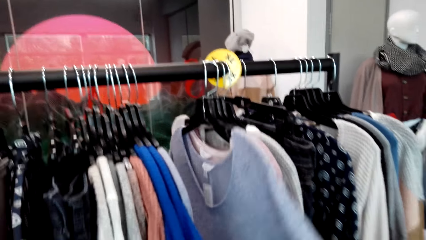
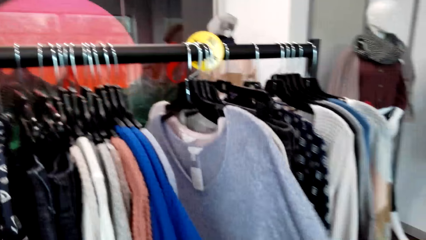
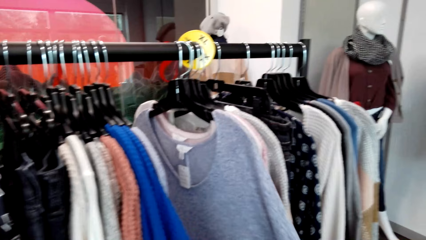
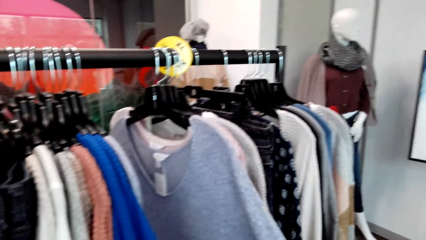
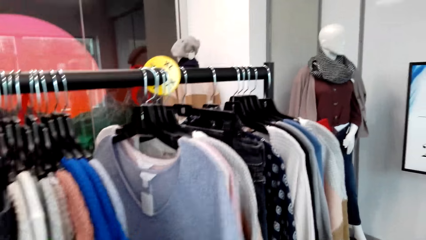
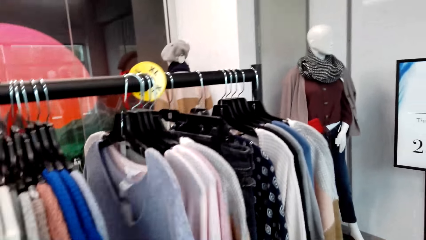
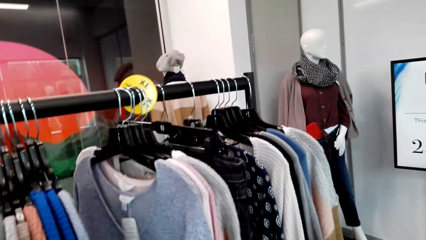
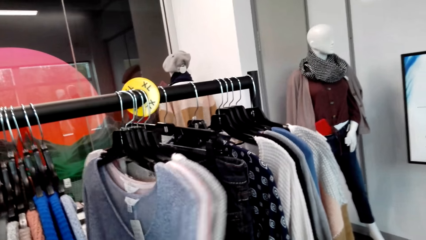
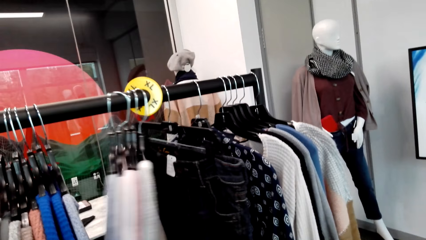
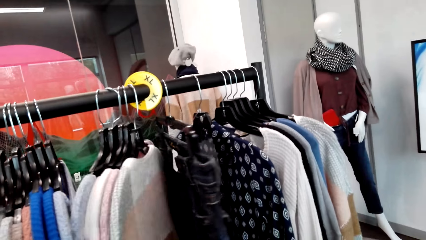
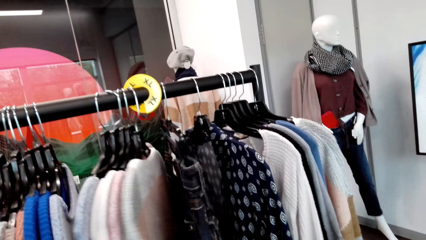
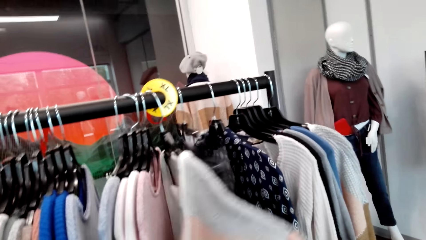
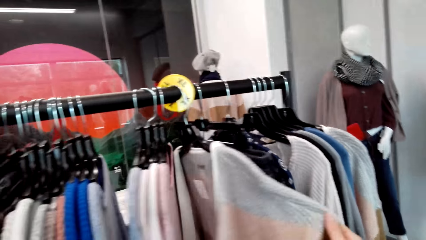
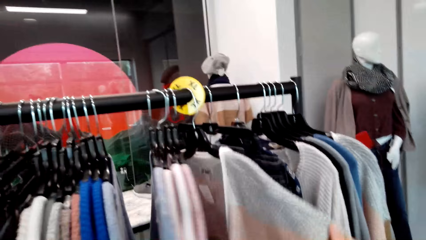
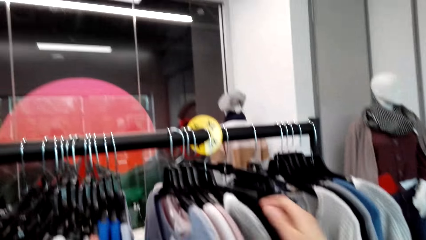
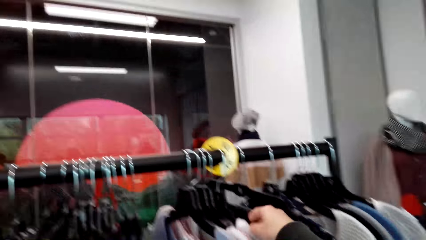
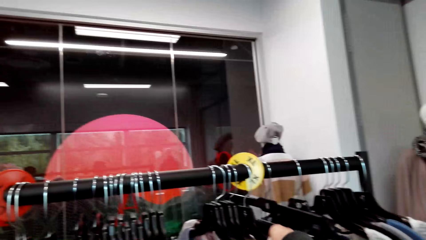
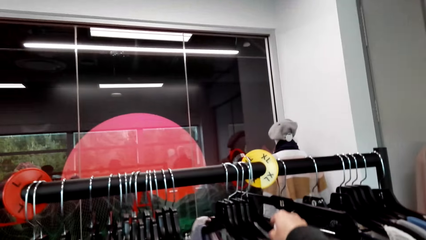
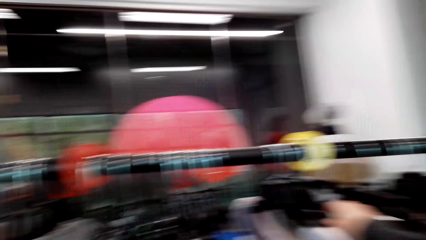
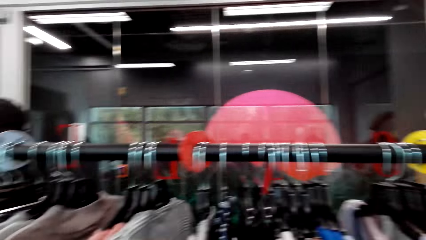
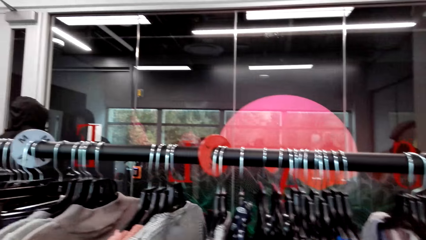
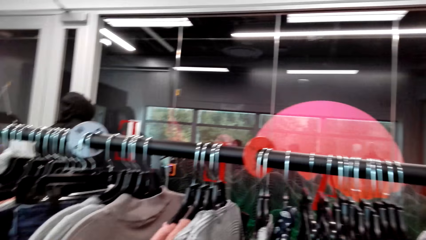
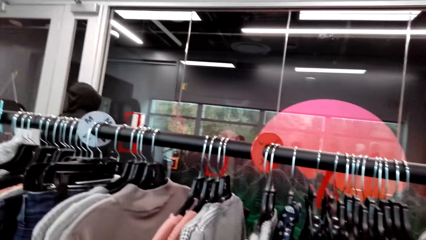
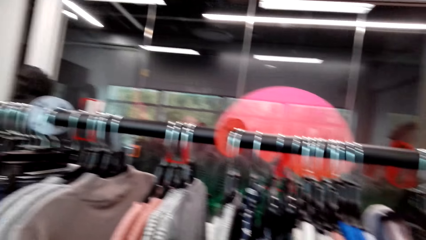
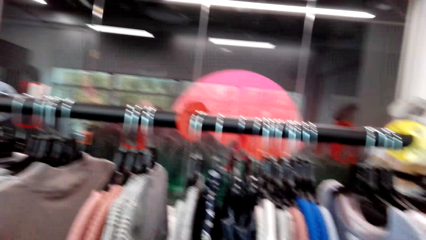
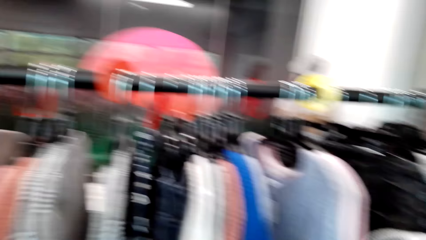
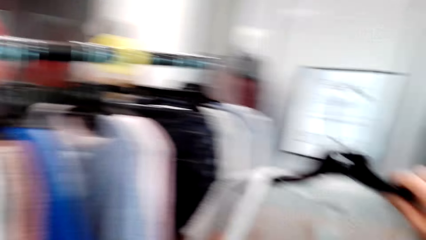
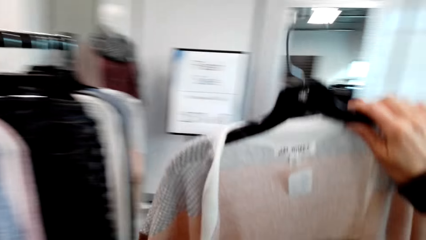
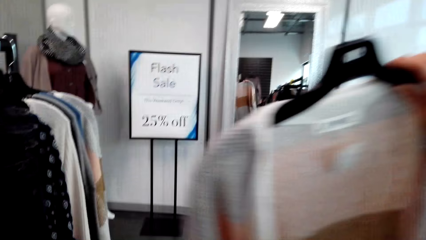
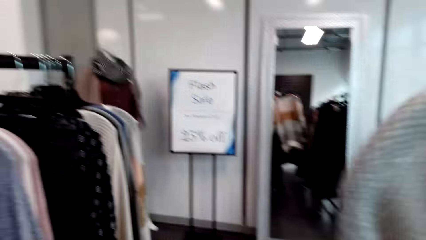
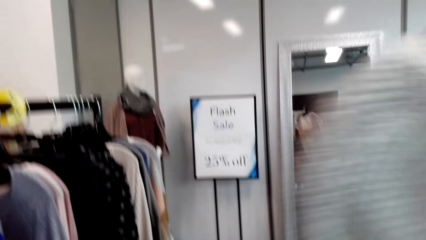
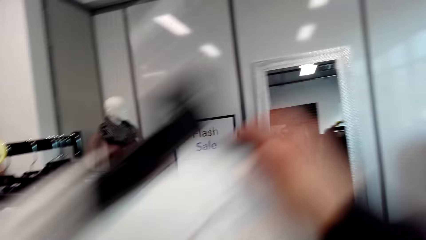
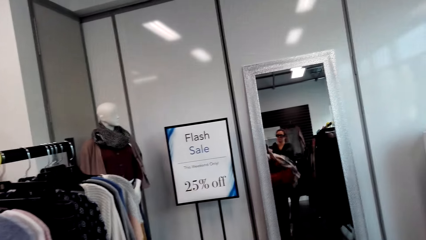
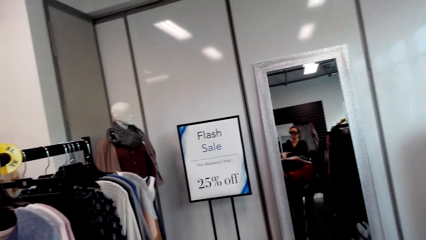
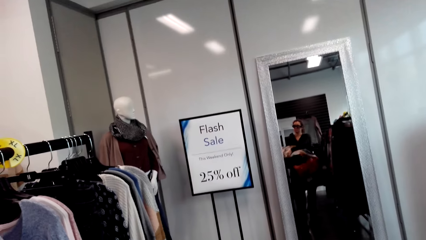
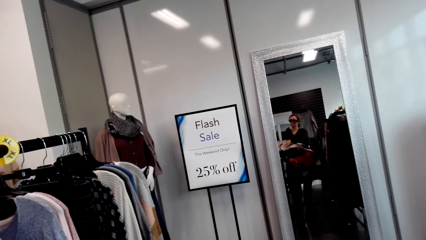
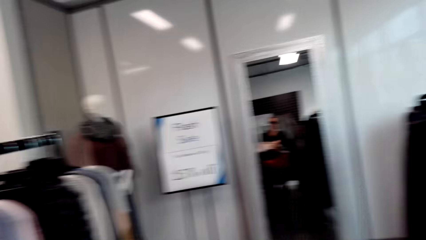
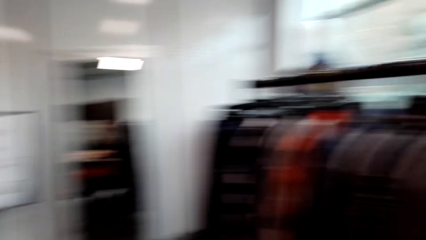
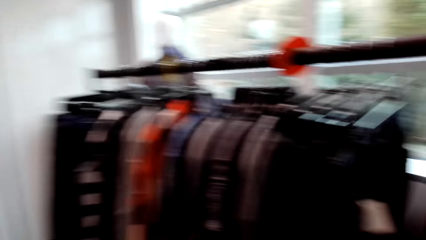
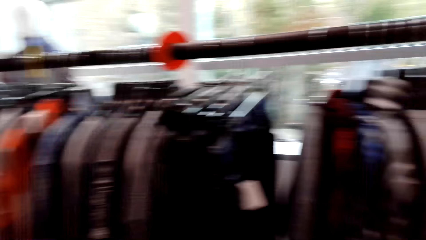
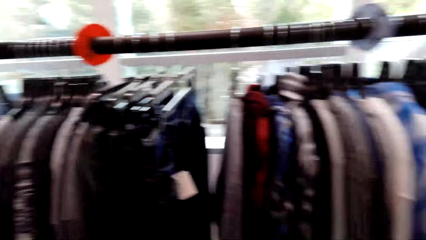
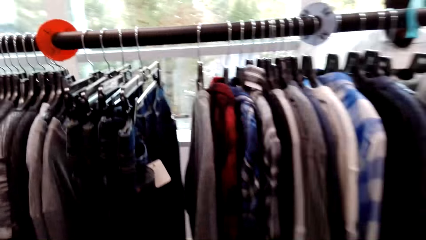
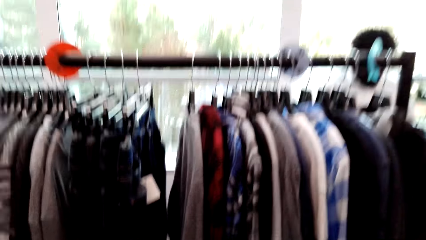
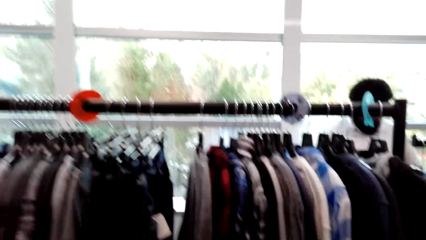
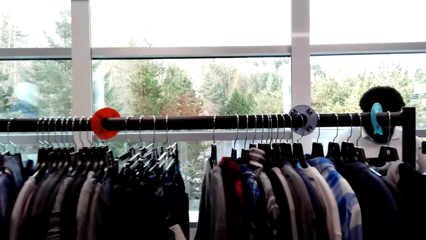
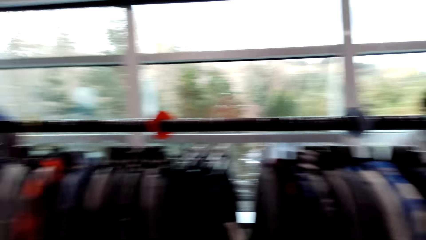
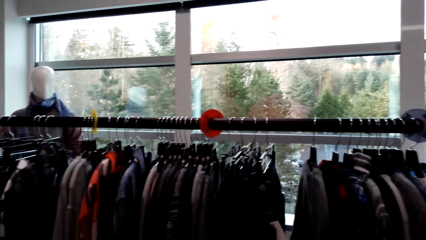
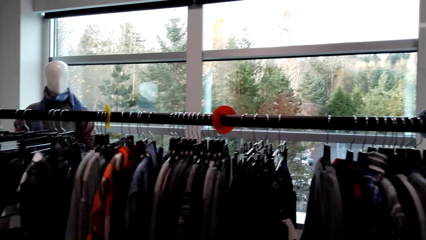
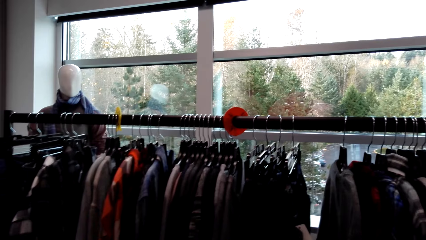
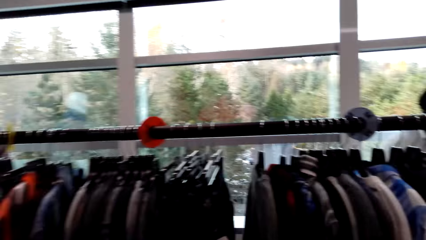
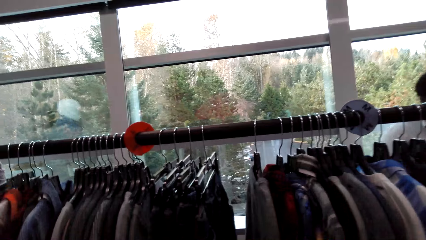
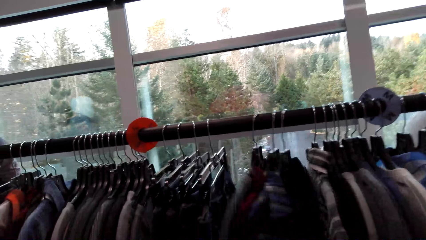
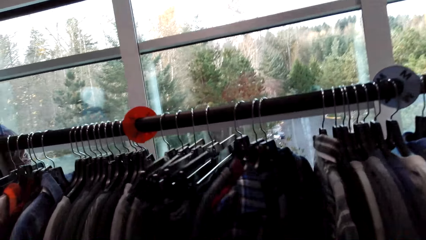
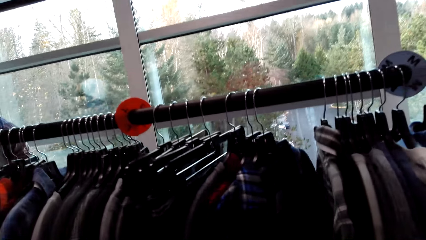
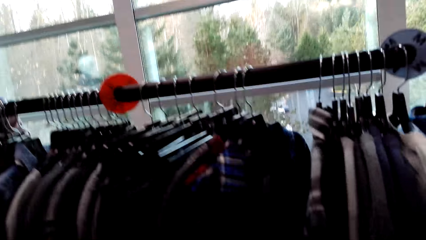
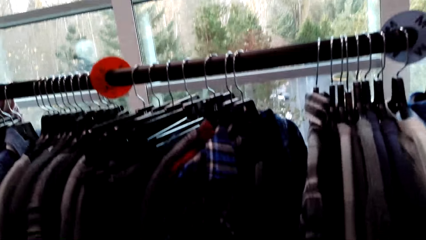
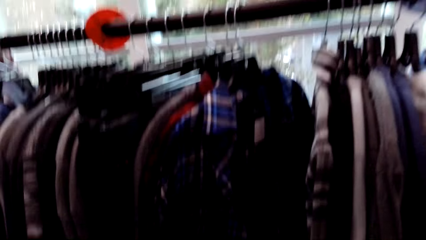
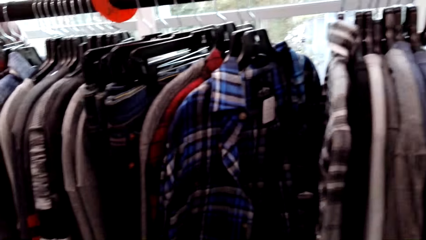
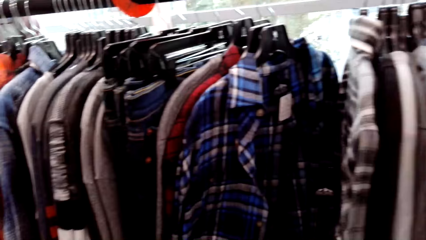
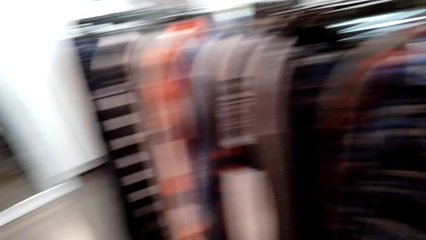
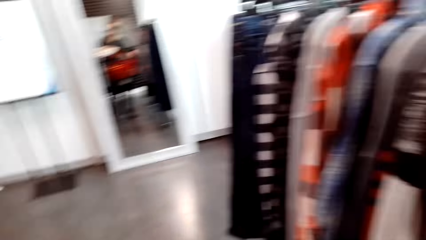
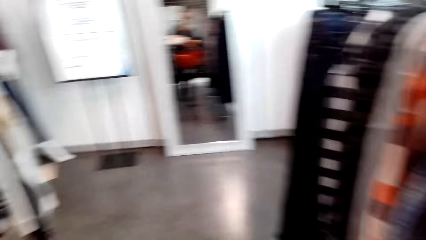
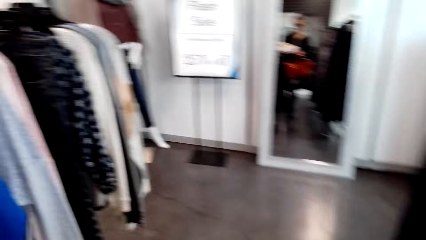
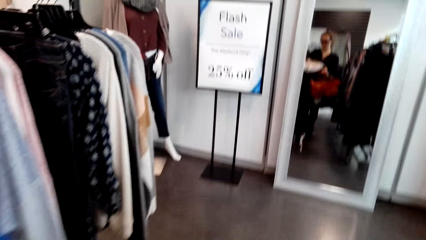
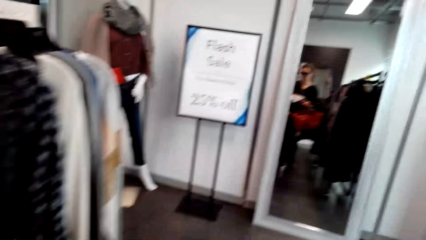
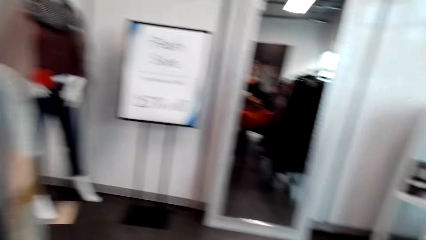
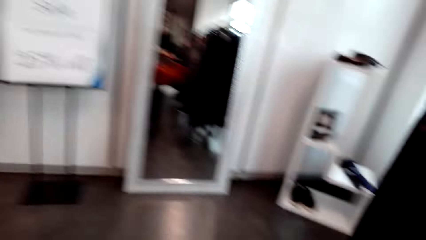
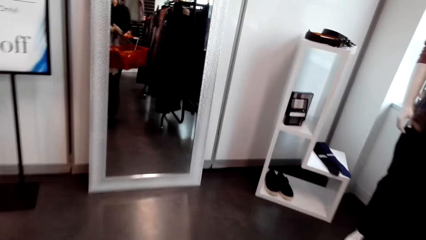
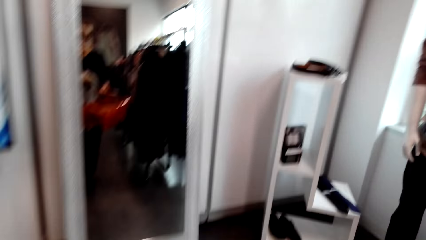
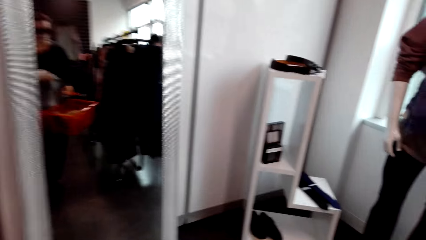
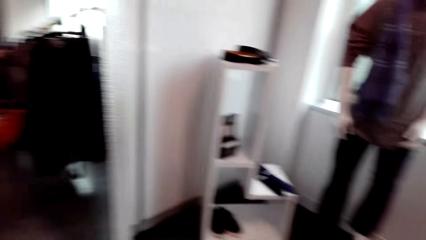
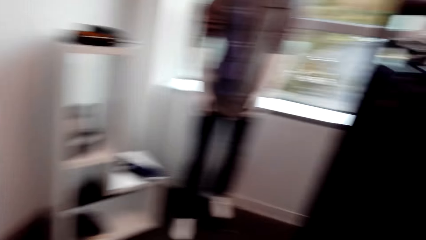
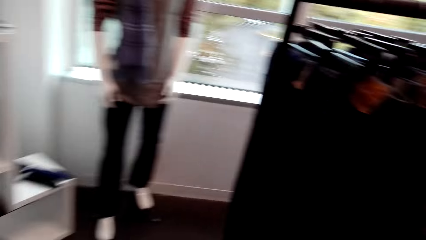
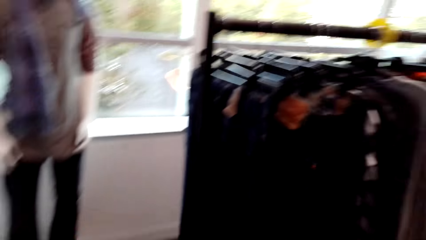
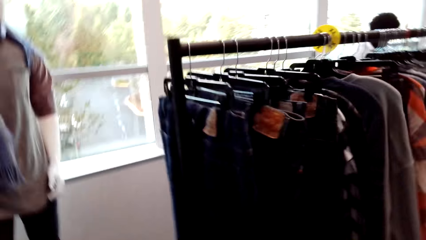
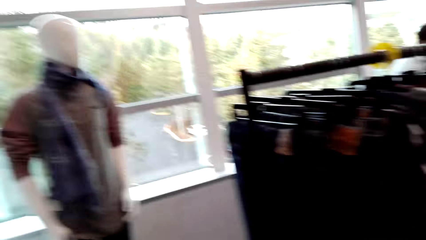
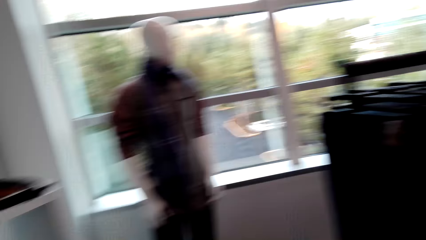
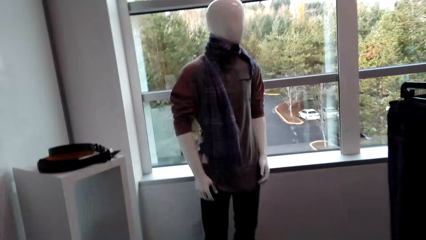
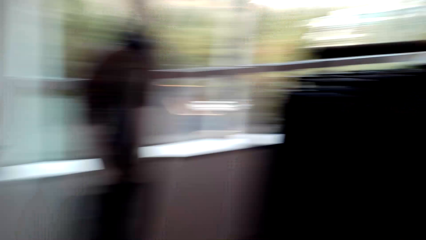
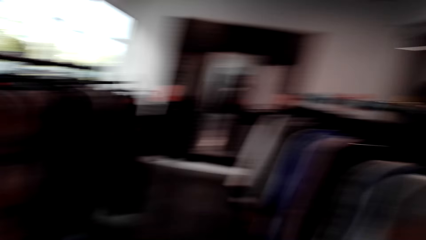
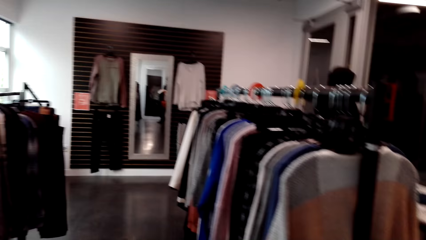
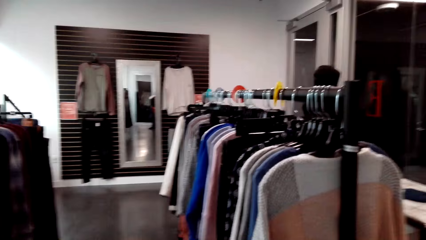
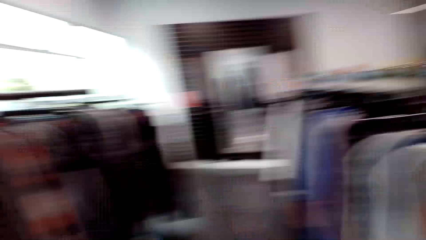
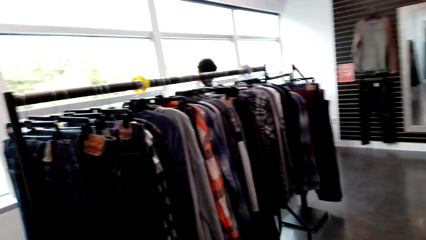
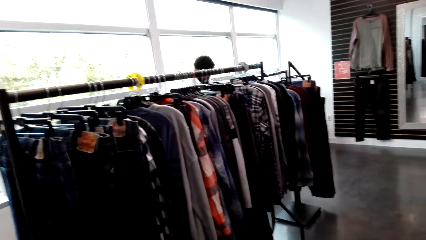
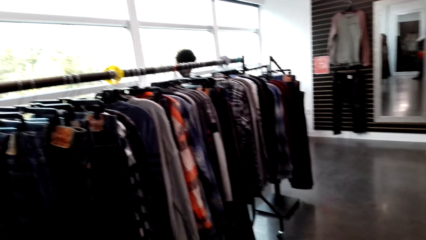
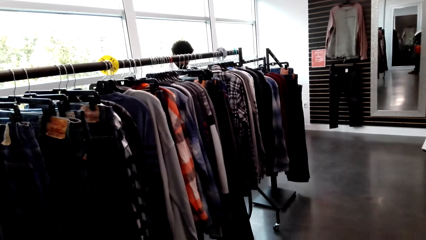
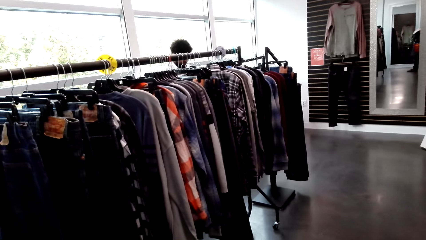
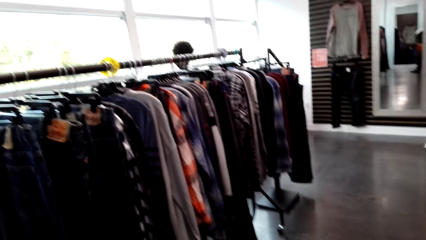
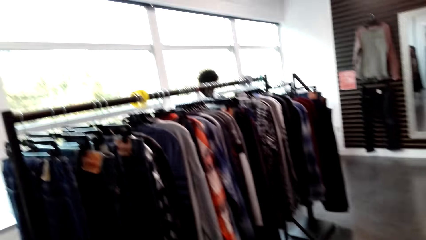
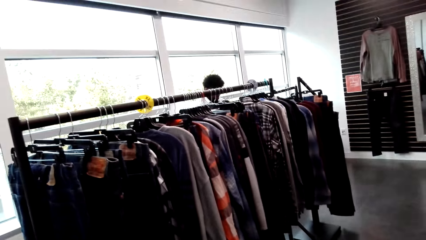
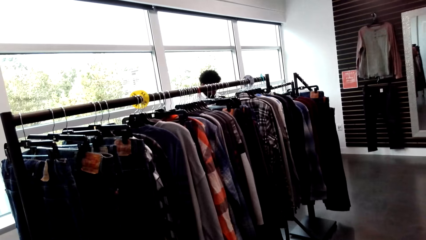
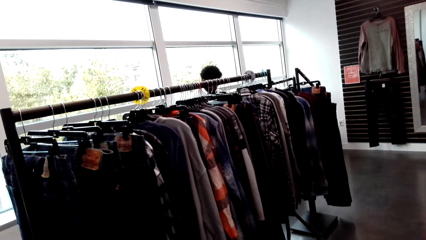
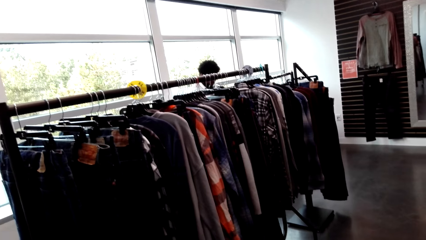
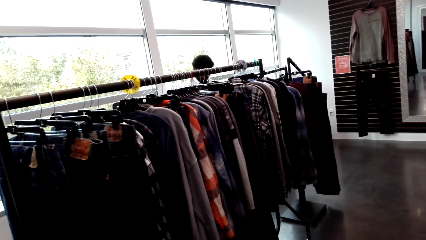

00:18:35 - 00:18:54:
The camera wearer checks out the clothes. They pick up the sweater top on the hanger. They check out the clothes. They pick the shirt. They breathe hard.
